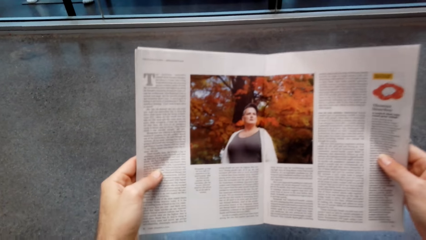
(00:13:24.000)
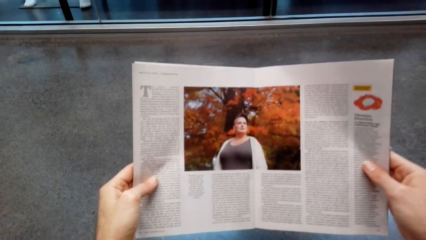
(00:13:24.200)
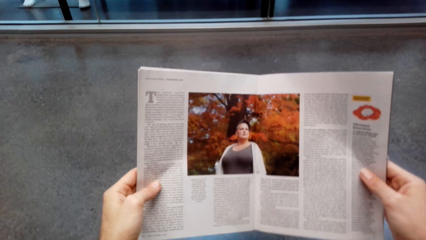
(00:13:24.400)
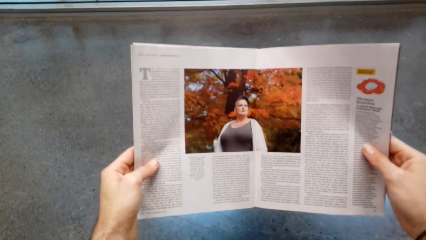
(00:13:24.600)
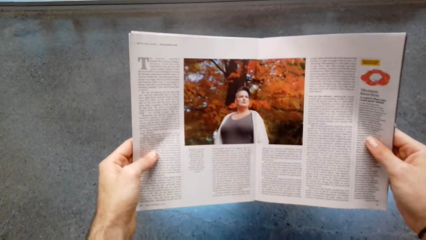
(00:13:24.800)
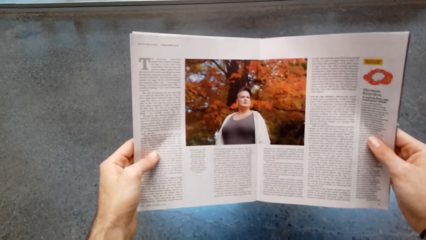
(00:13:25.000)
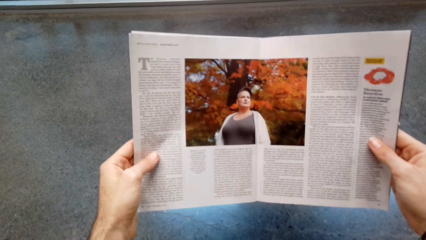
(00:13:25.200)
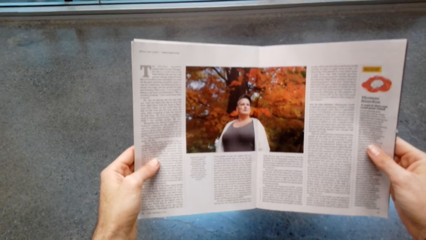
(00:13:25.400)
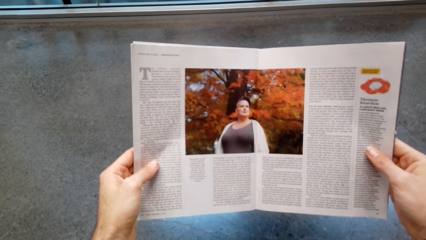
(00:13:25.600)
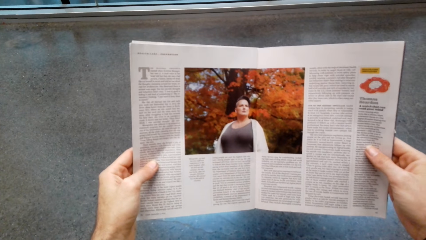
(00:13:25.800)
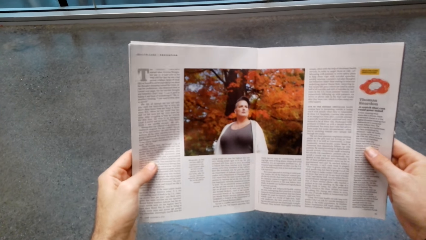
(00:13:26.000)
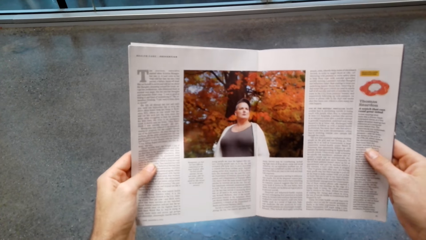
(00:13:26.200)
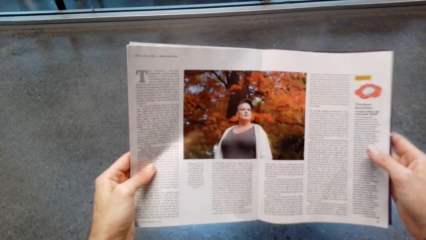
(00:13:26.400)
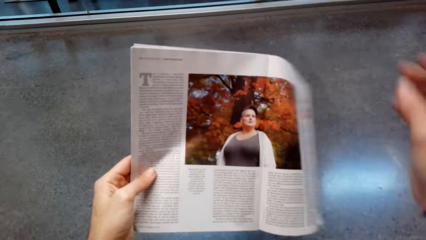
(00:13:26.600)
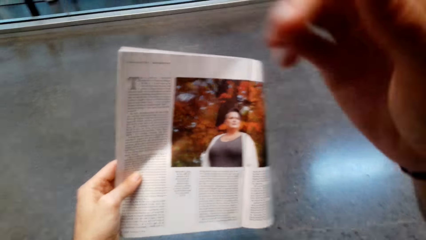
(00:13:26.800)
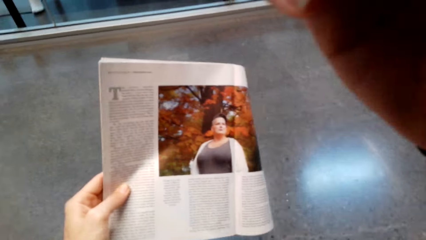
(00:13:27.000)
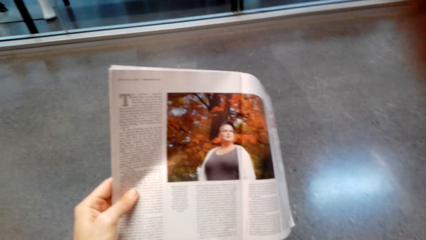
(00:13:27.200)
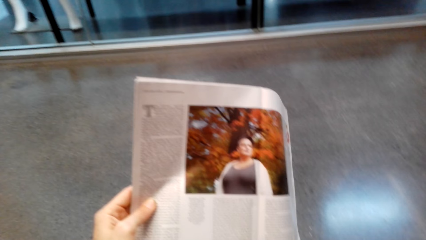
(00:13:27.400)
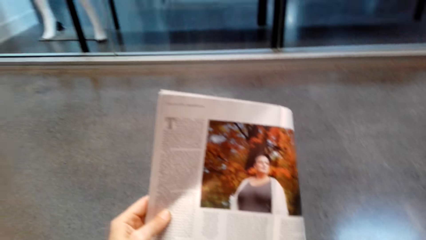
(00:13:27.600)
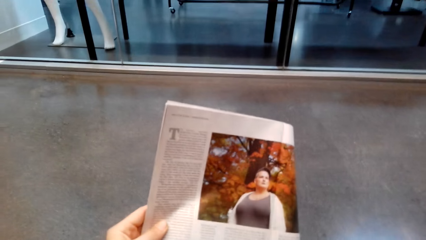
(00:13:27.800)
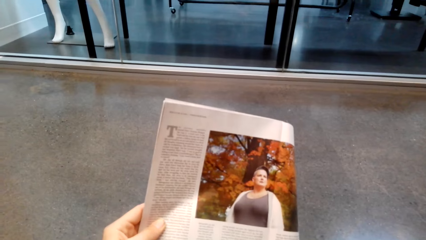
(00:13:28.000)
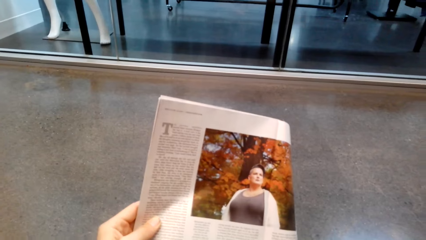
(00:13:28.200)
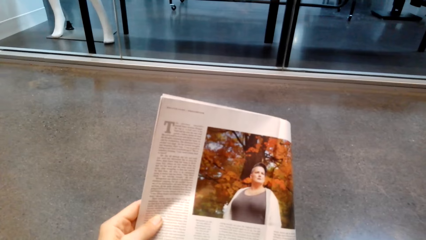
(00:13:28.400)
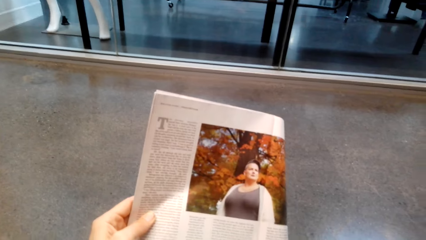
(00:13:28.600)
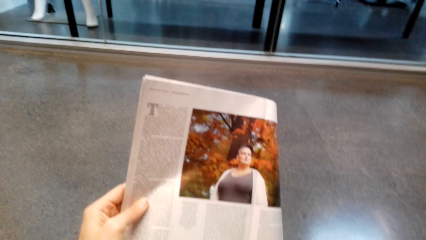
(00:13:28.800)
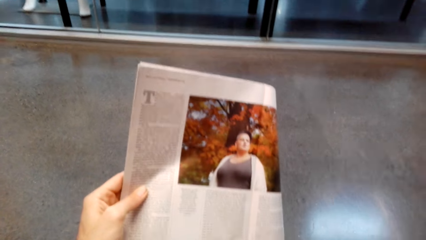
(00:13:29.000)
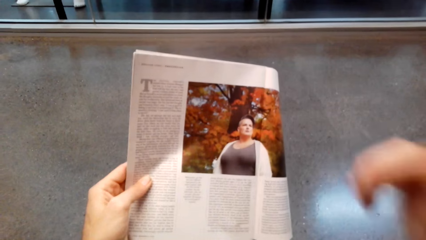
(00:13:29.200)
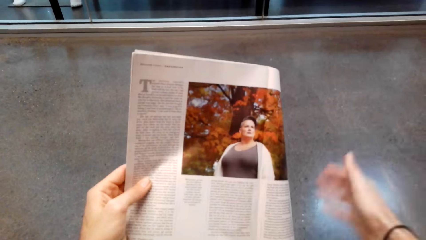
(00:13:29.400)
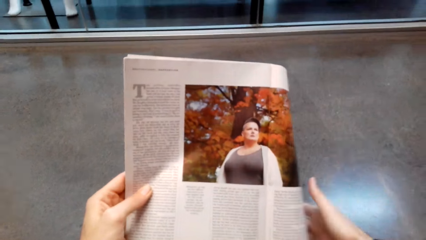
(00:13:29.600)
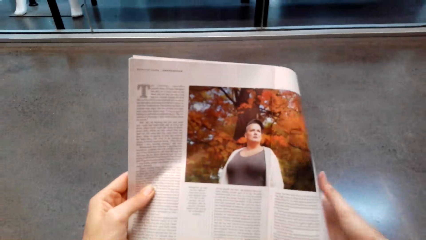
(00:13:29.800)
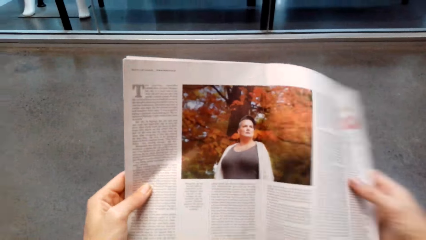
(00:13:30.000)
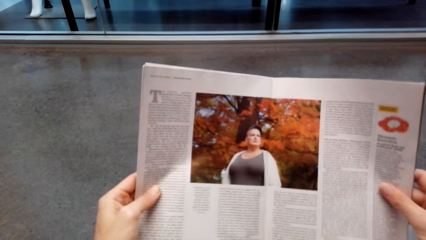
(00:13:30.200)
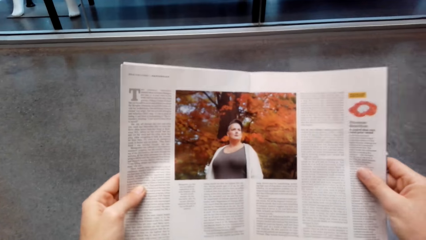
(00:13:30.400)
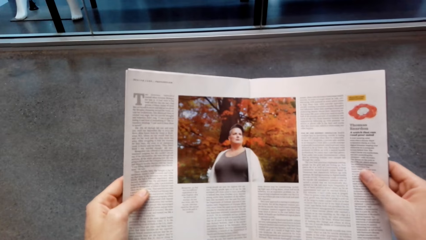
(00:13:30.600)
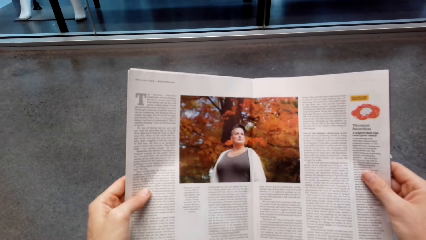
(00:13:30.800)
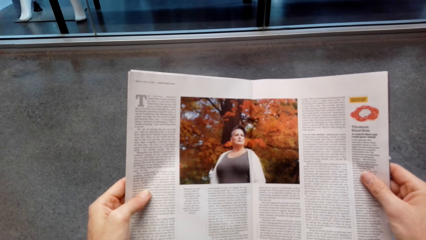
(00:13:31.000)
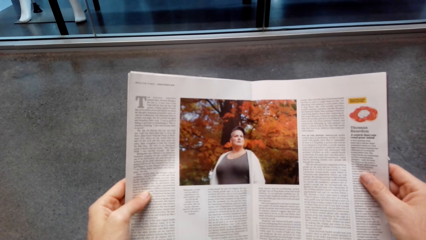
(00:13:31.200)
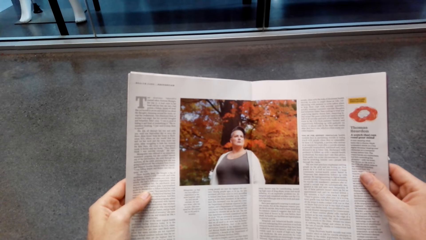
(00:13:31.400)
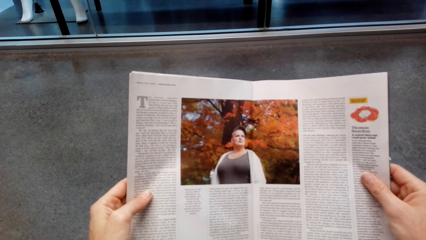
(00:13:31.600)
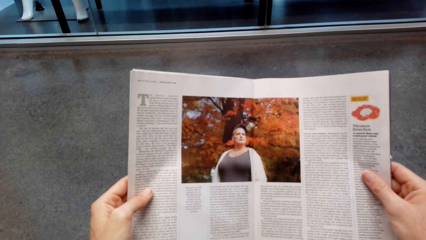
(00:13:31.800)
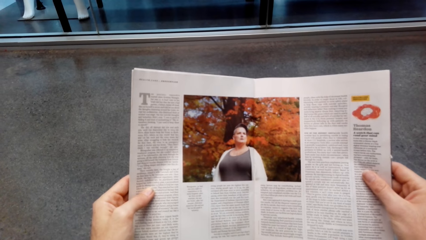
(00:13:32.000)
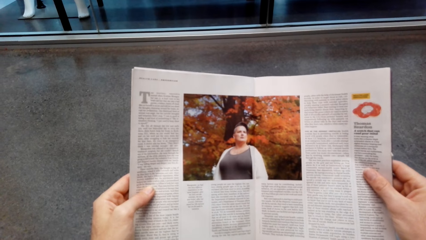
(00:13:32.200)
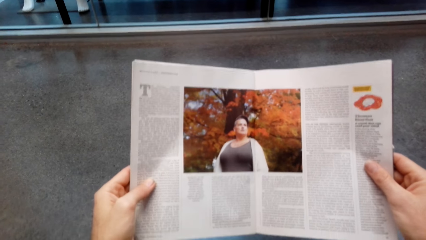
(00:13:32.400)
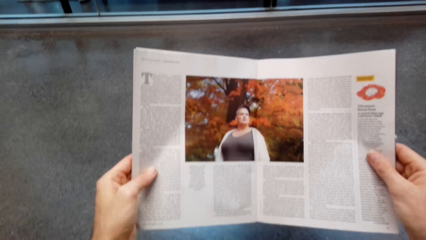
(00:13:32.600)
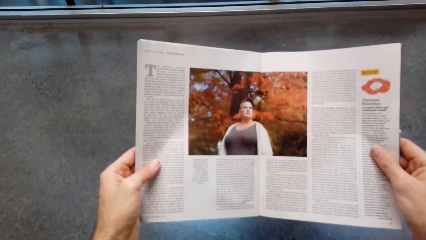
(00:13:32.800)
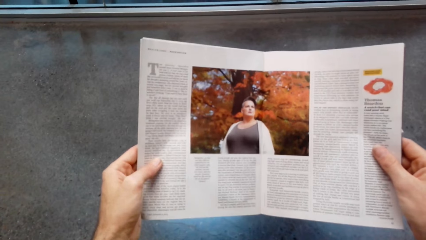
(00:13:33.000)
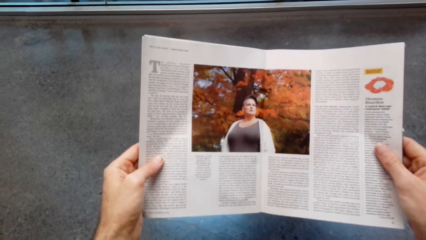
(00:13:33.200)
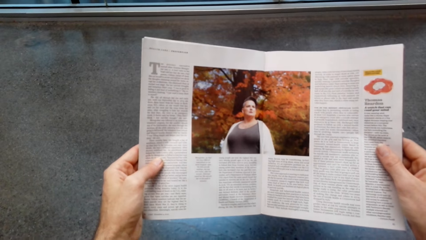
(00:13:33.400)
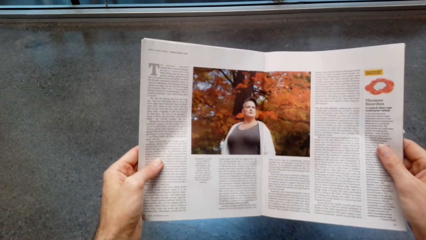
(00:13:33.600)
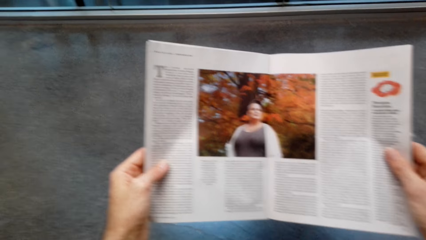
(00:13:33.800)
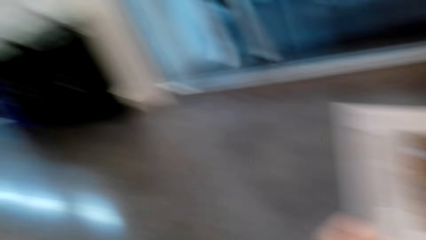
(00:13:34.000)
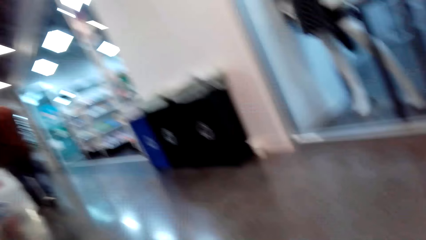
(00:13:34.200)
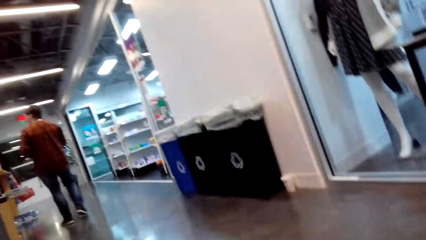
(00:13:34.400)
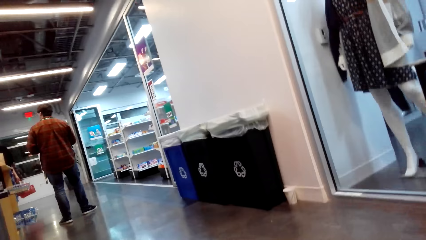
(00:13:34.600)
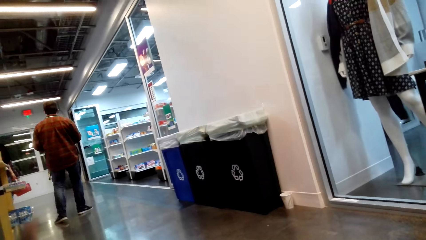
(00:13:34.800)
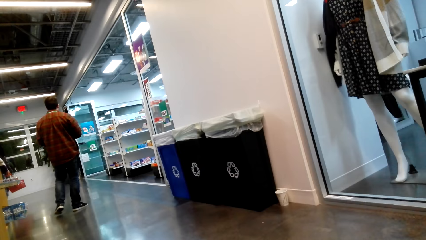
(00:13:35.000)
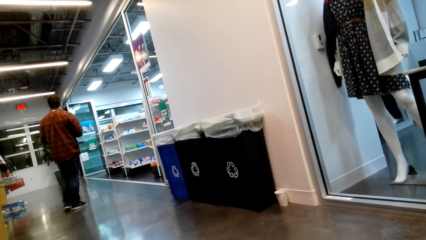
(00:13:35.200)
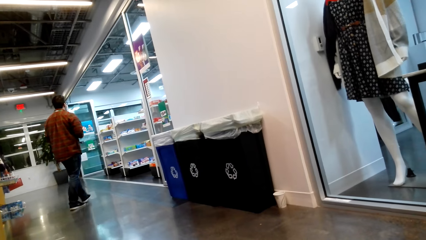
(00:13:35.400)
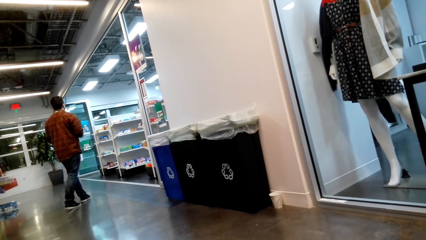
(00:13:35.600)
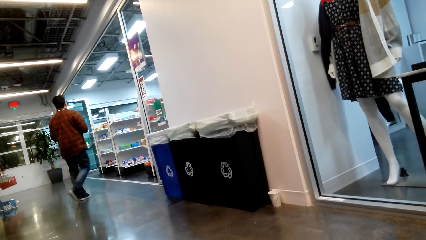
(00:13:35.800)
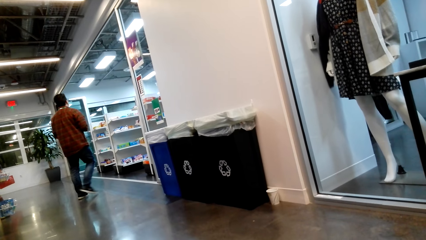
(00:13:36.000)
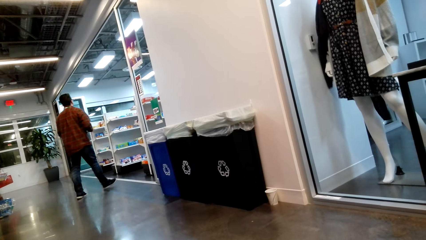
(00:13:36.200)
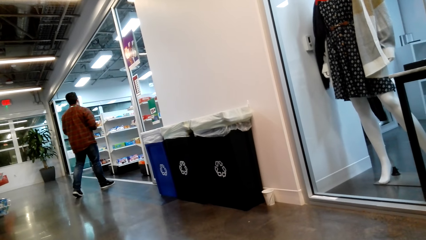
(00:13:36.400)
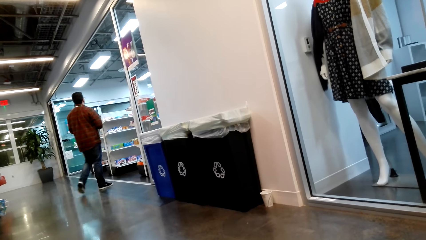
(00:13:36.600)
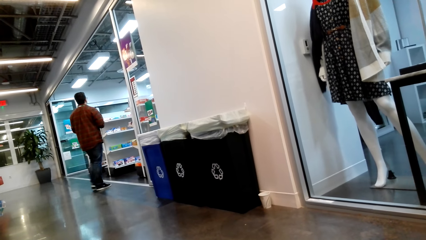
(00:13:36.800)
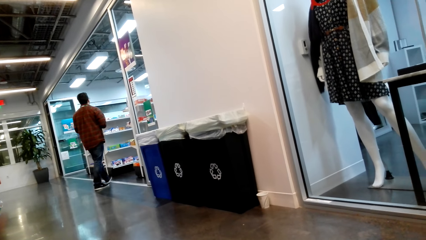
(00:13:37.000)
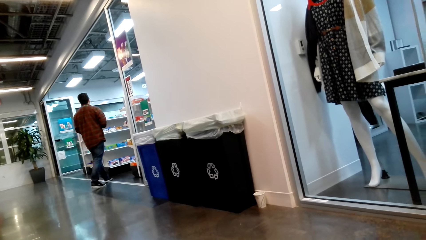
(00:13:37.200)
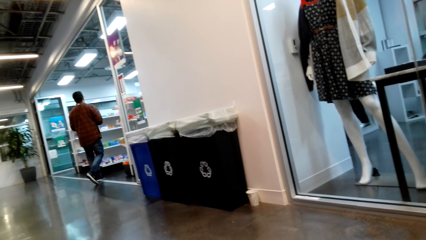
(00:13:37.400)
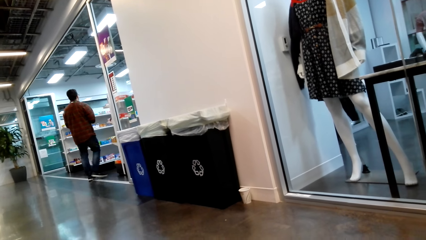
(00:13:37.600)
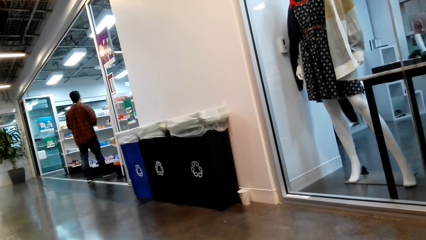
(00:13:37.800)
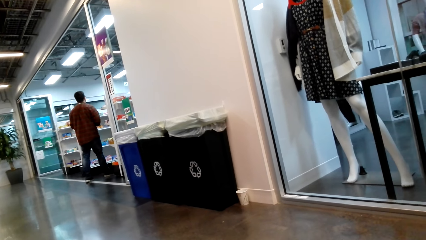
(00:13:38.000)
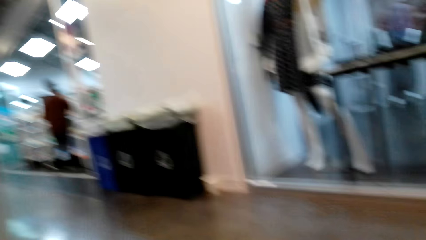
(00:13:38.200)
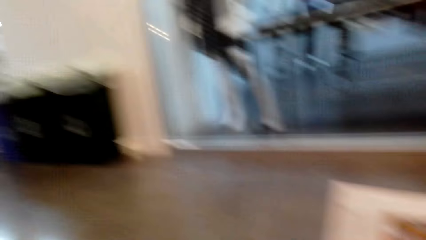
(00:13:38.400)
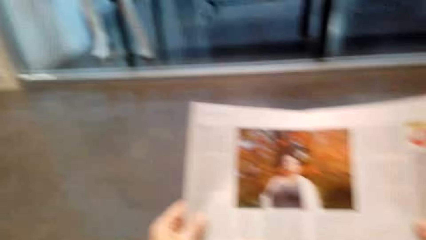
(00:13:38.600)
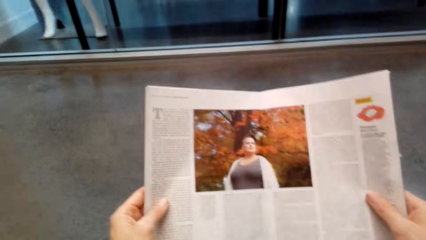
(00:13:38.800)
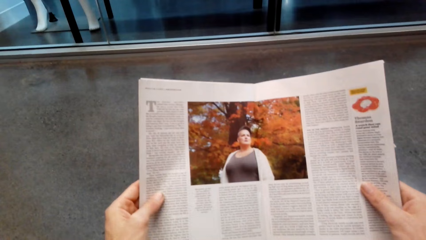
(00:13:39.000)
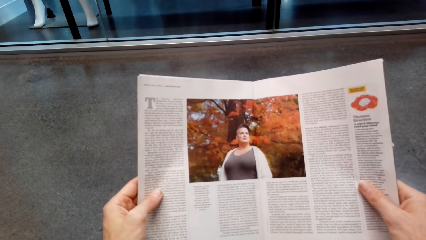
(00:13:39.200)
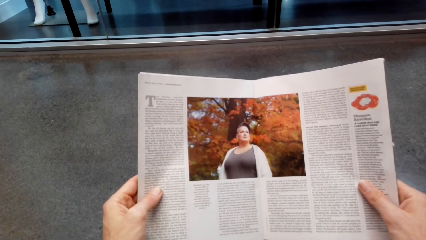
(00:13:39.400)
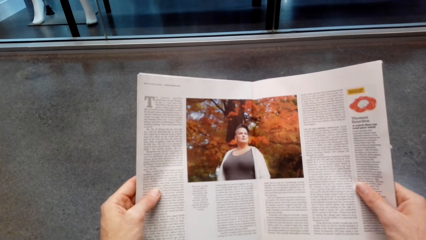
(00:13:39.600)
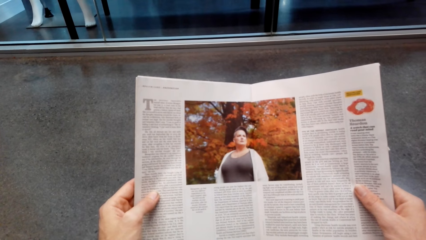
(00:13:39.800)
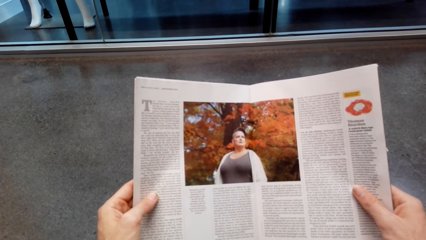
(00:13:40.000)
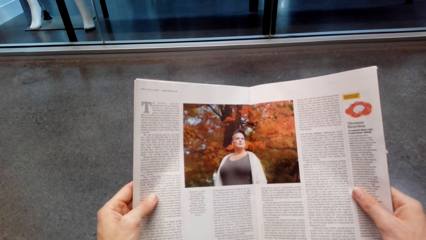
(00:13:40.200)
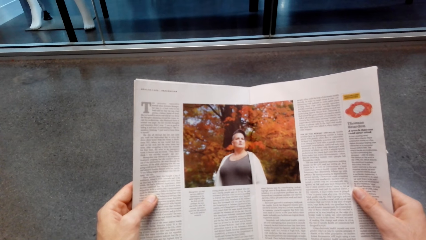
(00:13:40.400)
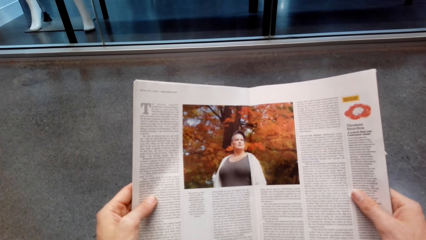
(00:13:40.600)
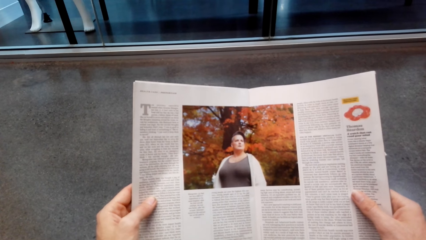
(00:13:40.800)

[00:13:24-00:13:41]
The camera wearer holds the magazine with one hand. They fix the camera and hold their face. They hold the magazine with both hands and read the magazine. They turn around and stare at a man. The man walks in the supermarket. The camera wearer looks around, turns around and reads the magazine.
